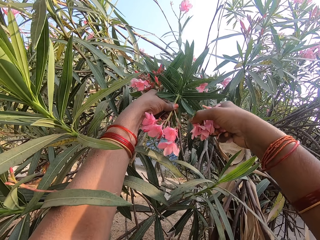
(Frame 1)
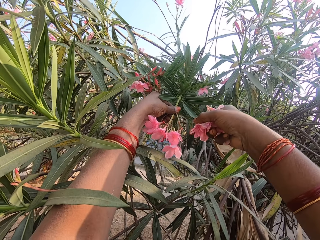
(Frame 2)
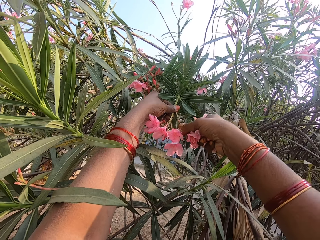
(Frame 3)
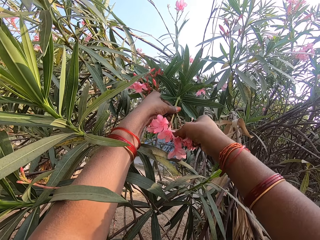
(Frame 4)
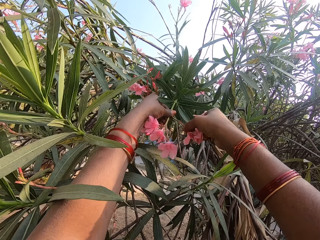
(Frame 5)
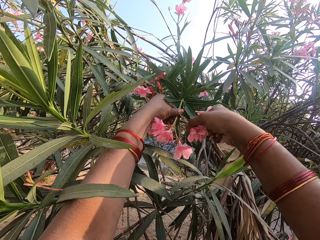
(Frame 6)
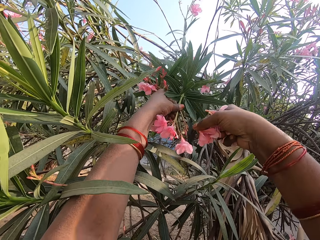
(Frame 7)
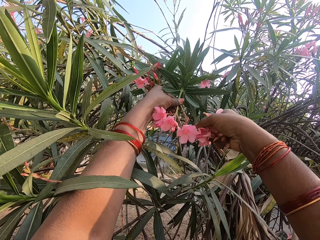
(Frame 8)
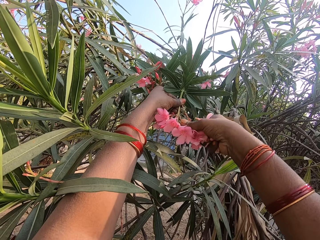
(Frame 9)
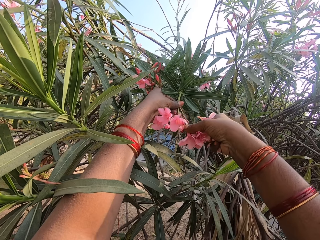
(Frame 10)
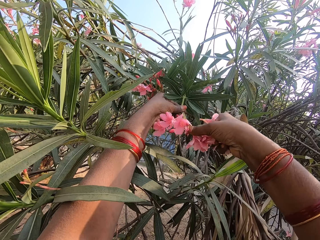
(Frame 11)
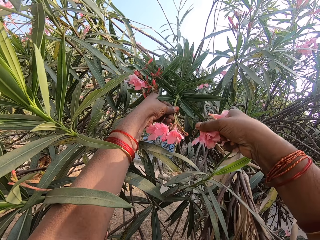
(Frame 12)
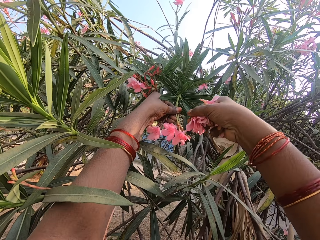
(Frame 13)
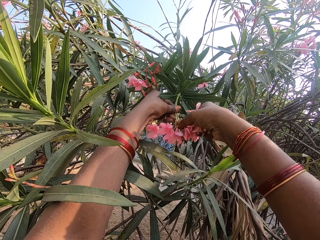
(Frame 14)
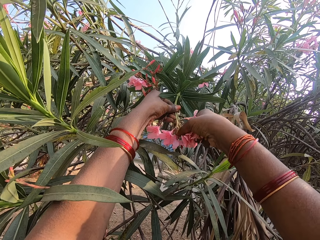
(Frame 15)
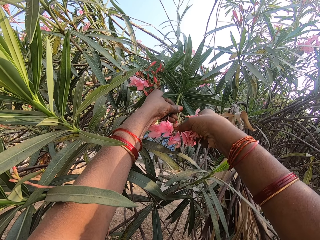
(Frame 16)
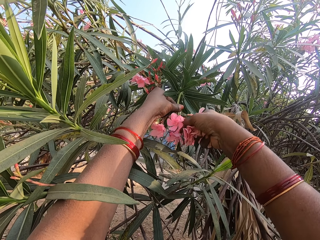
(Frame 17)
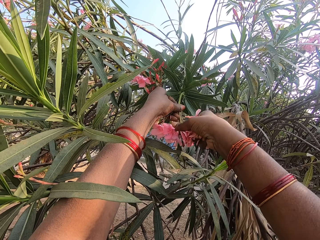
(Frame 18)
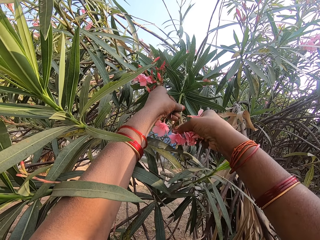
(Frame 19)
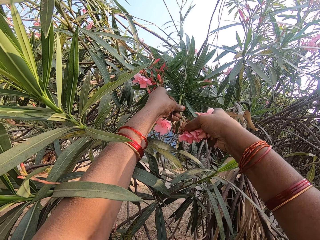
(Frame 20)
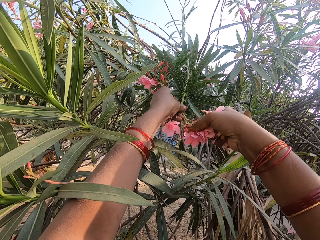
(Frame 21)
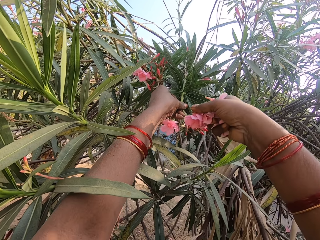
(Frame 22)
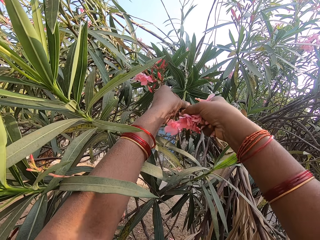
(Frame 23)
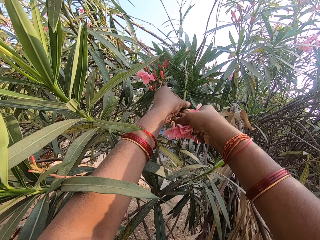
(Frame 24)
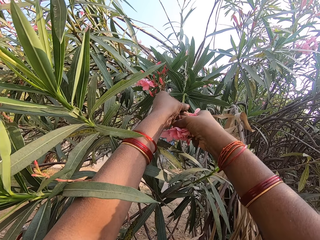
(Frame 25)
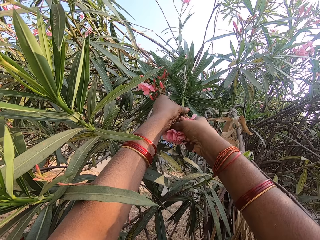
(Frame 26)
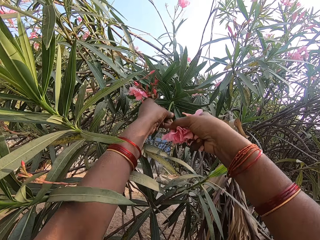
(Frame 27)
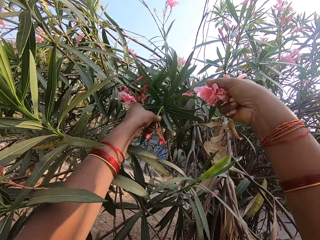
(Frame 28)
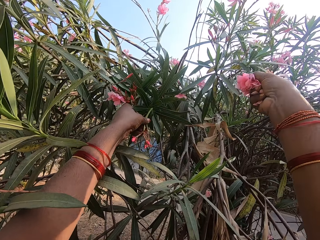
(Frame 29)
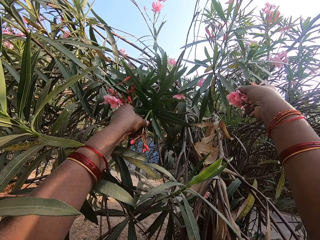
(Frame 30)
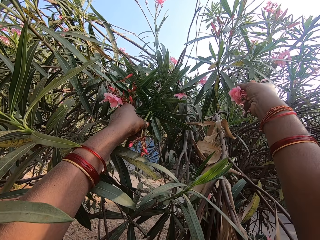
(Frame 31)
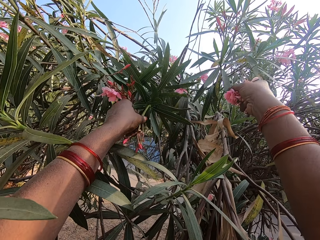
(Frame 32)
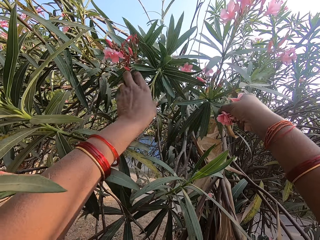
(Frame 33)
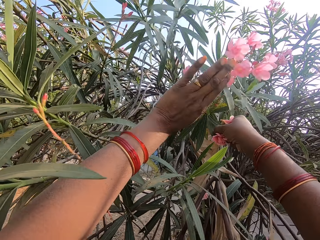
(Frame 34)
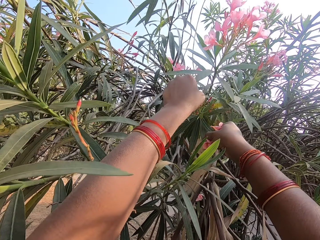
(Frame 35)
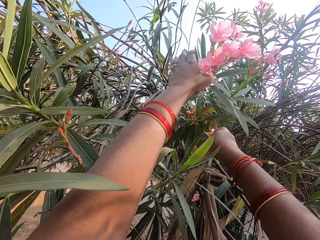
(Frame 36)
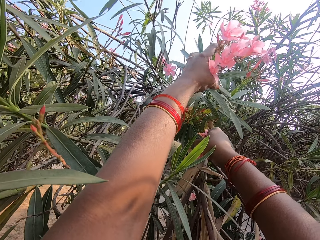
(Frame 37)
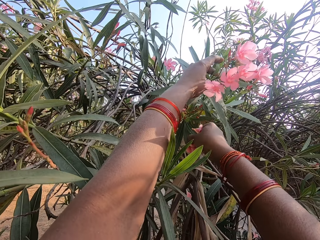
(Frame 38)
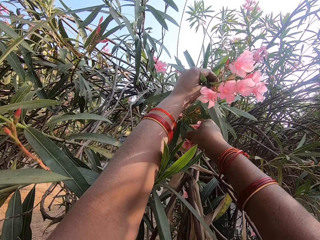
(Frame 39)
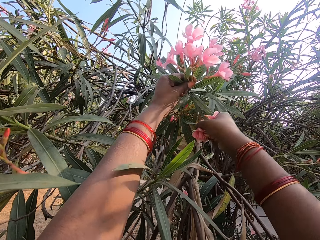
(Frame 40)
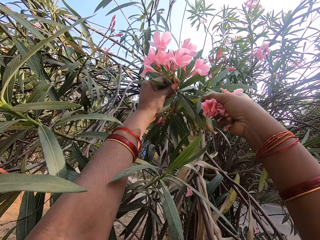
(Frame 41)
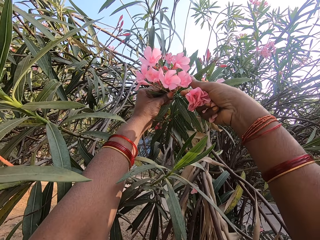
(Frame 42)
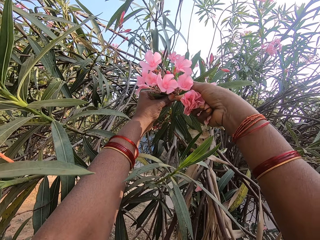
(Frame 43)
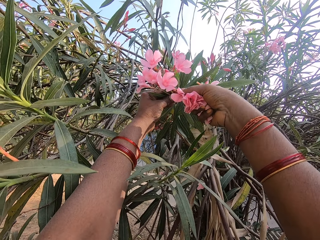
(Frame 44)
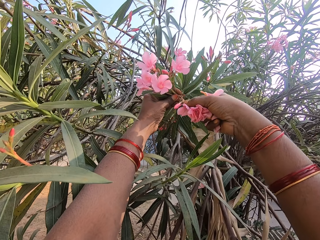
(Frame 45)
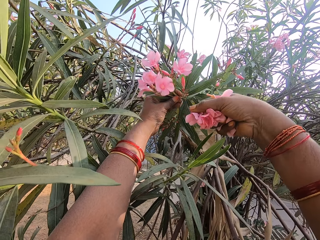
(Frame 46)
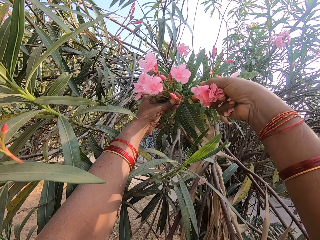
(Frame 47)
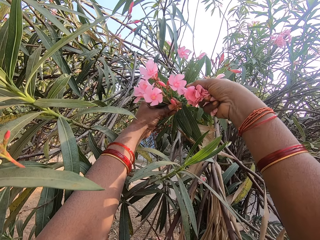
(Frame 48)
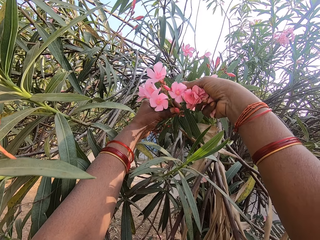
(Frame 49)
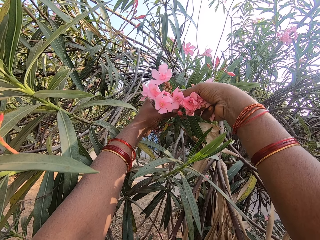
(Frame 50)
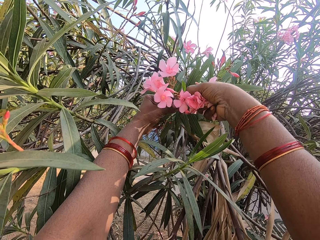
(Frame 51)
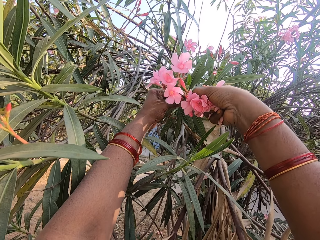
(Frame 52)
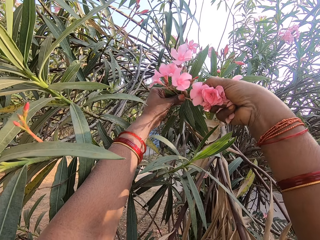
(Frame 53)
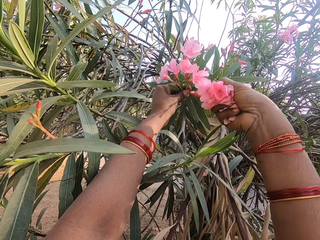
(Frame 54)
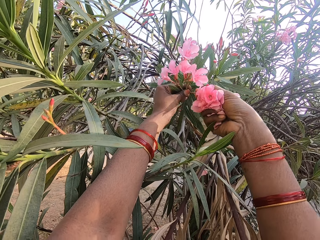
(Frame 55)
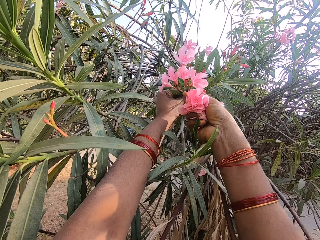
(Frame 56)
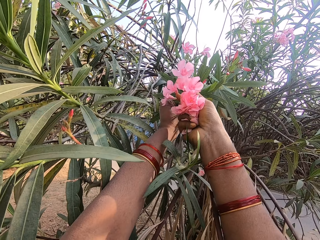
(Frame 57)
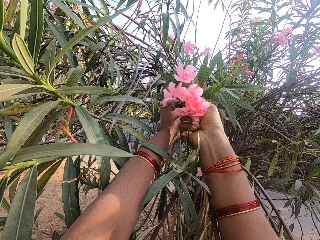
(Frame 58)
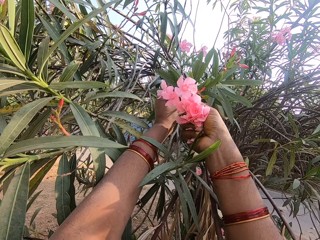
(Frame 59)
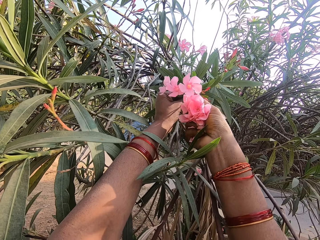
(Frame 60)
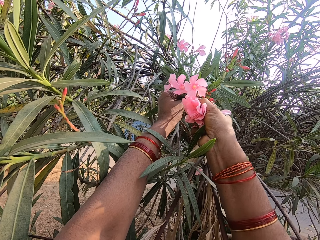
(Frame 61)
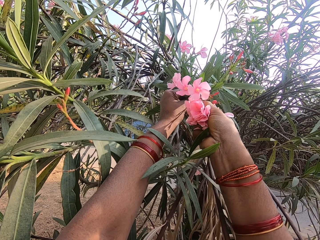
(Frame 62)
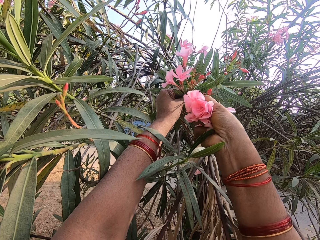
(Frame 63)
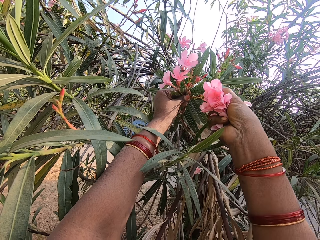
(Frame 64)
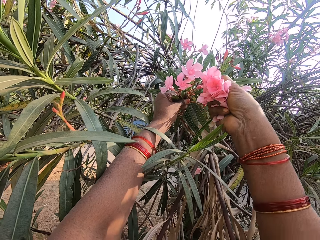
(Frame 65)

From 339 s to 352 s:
The camera wearer plucks a flower with her hand. She pulls the branch. She bends the flower branch. She plucks a flower with her hand.

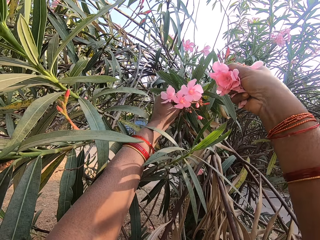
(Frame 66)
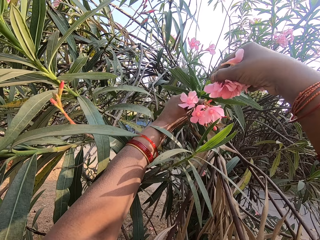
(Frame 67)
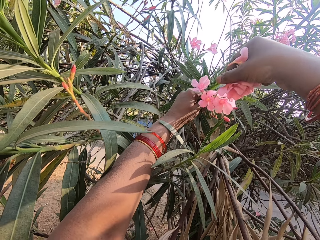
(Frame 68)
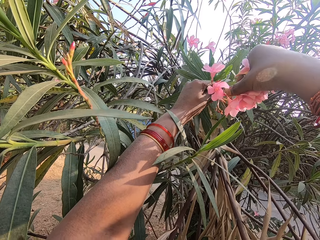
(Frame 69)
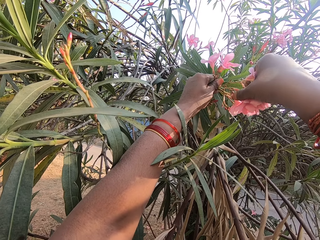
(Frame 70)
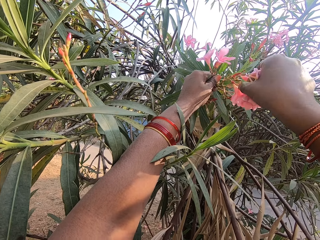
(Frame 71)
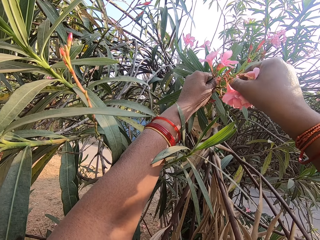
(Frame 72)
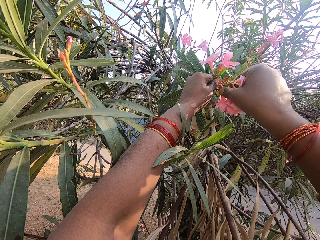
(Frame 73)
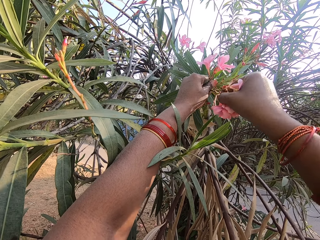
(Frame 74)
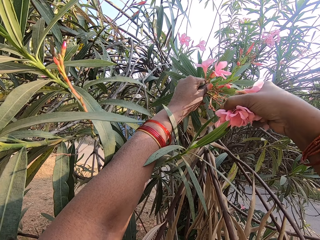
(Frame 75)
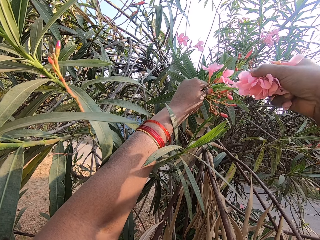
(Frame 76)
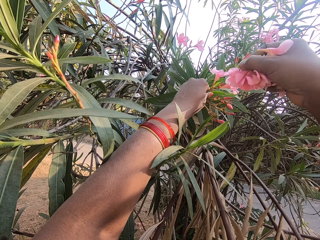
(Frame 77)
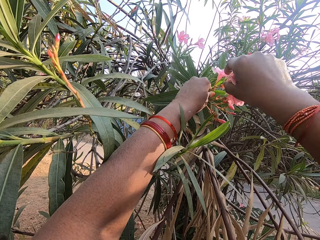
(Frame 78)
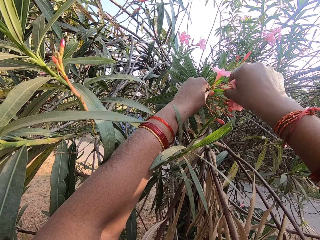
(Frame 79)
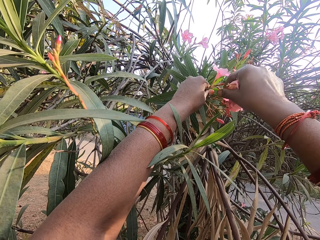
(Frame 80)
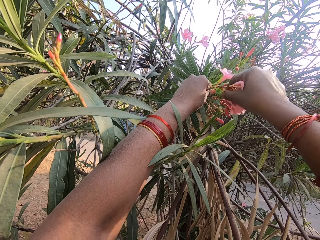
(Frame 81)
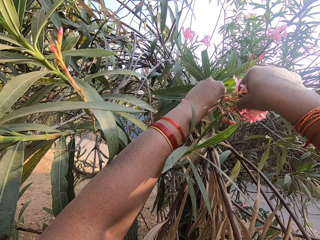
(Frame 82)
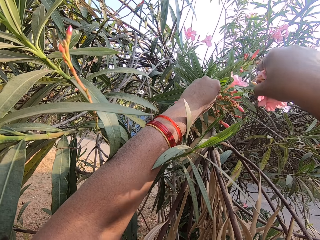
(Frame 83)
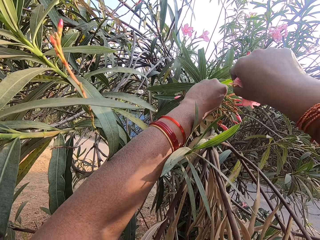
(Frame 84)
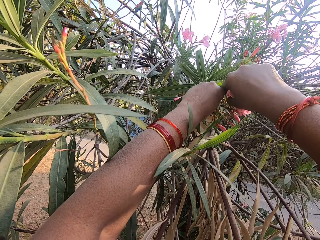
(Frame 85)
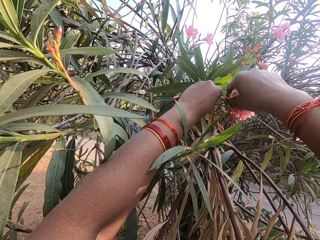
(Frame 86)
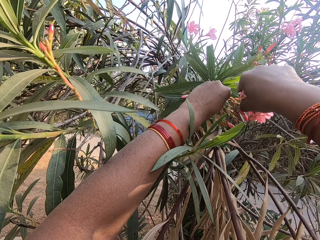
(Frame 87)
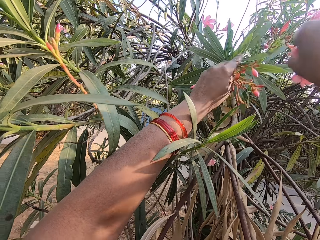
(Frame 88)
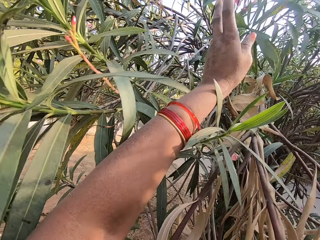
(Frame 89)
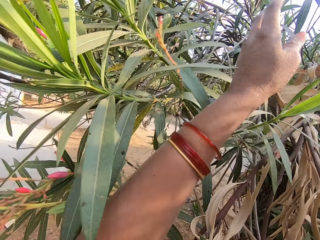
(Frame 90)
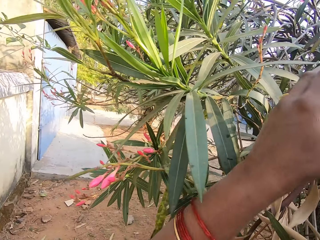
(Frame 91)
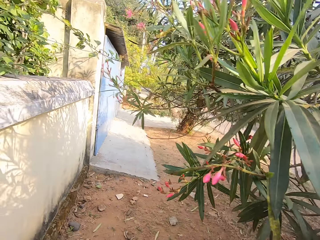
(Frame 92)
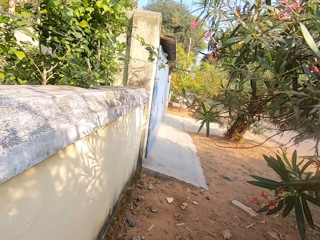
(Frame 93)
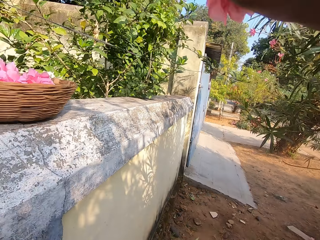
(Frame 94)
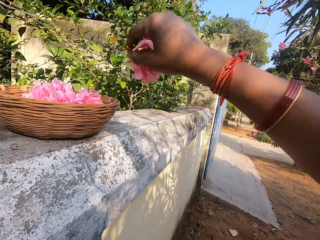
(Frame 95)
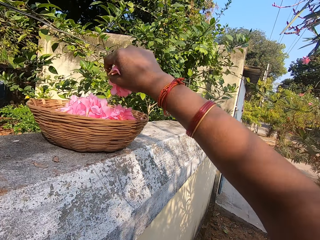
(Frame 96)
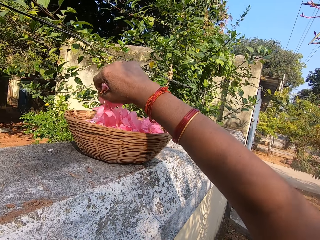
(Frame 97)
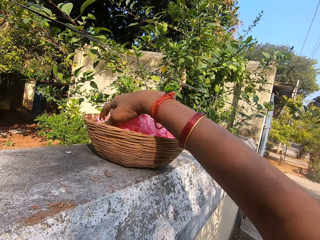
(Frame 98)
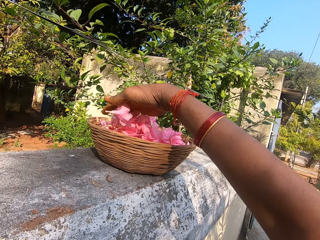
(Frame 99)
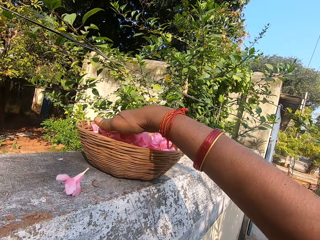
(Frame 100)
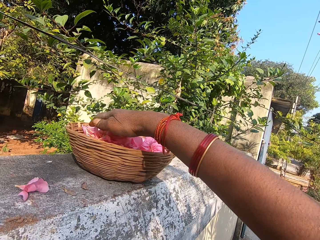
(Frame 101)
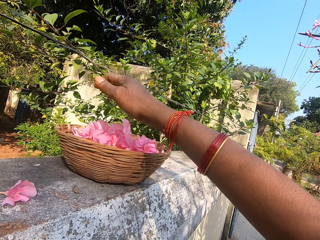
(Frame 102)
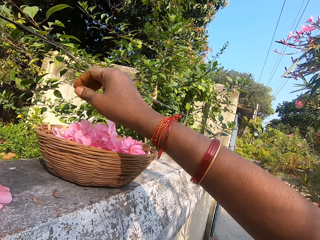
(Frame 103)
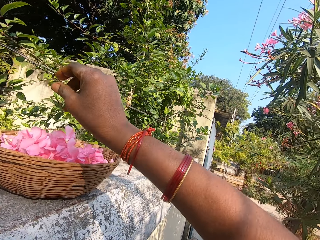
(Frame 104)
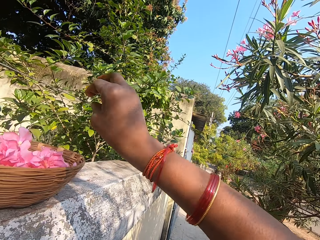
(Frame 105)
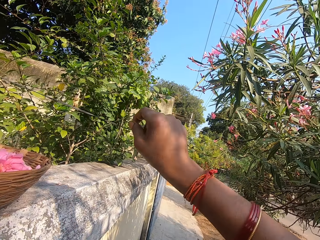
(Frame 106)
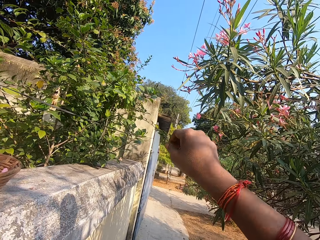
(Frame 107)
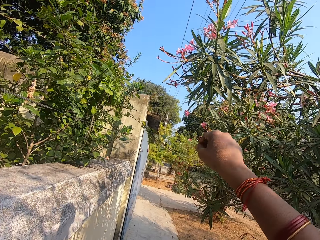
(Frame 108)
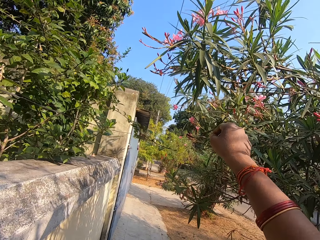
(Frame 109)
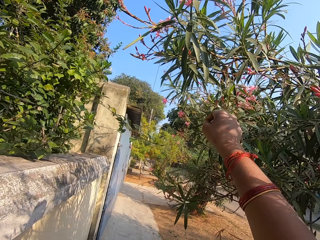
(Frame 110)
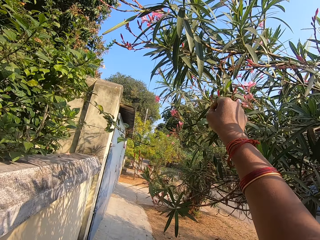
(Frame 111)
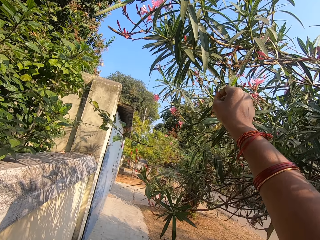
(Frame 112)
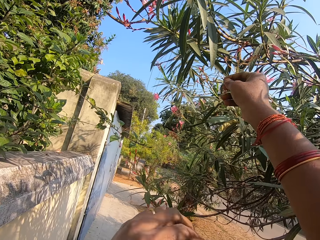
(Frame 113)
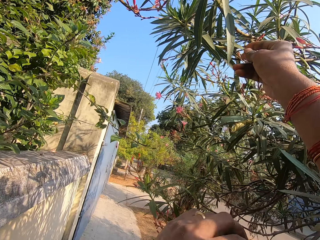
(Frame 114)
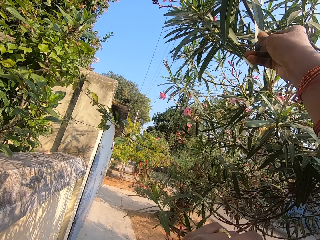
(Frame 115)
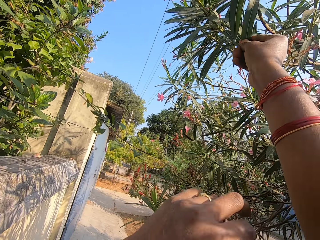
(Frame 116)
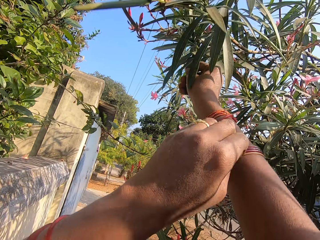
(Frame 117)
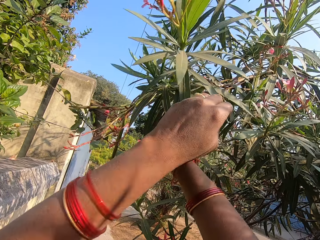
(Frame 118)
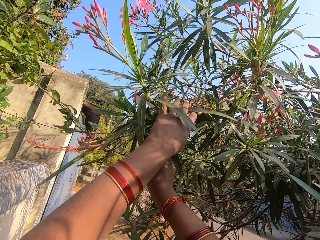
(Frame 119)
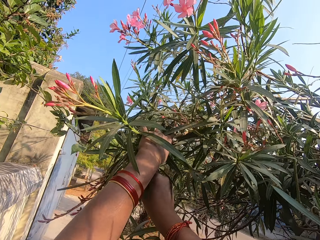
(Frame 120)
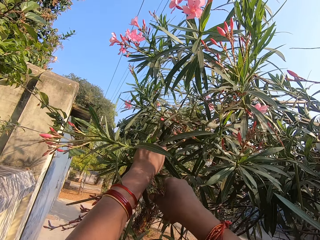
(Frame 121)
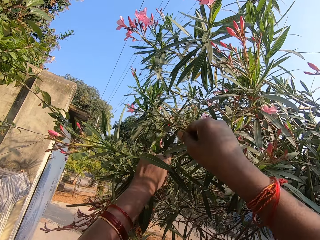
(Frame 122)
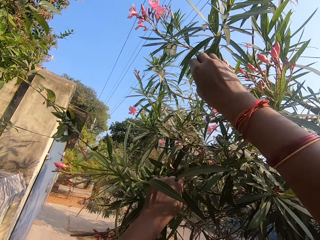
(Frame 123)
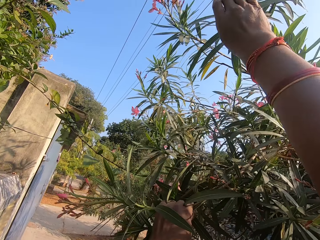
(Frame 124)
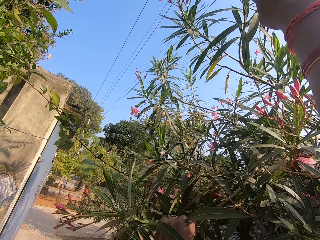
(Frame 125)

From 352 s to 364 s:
The camera wearer turns around. They drop the flowers in the basket. They pull the branch. They bend the flower branch.
